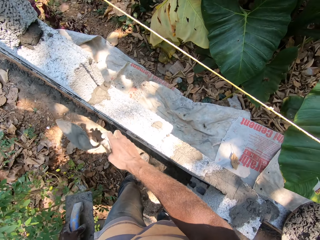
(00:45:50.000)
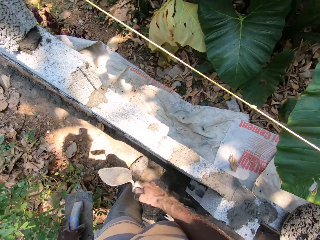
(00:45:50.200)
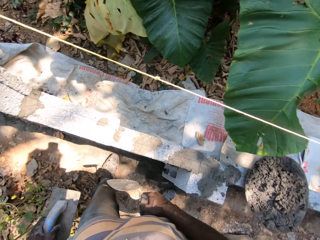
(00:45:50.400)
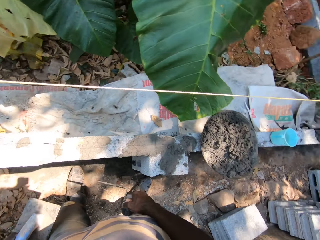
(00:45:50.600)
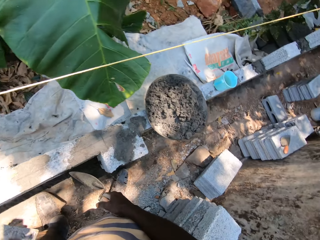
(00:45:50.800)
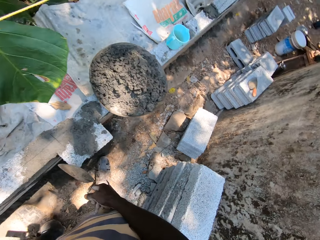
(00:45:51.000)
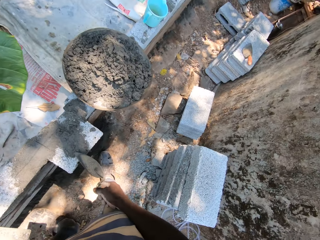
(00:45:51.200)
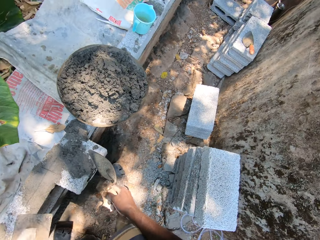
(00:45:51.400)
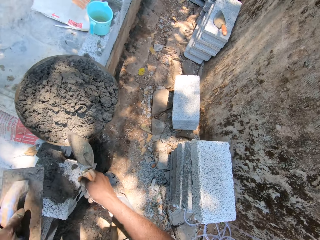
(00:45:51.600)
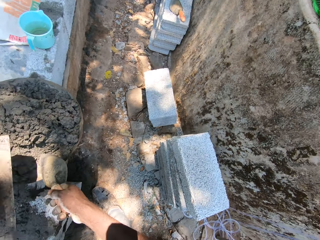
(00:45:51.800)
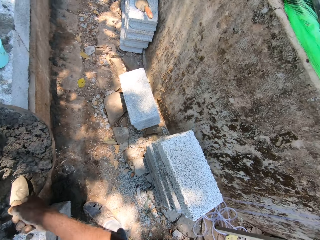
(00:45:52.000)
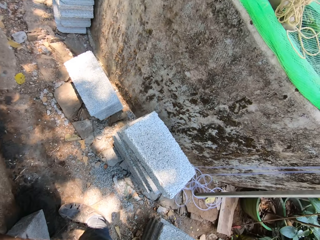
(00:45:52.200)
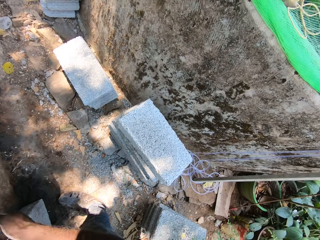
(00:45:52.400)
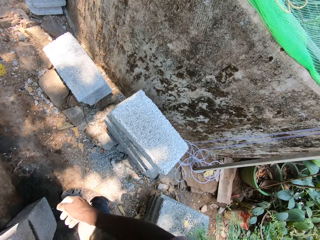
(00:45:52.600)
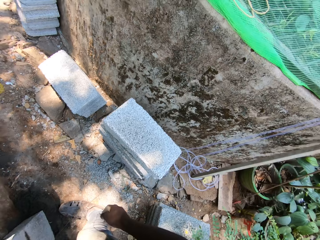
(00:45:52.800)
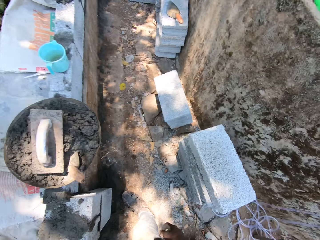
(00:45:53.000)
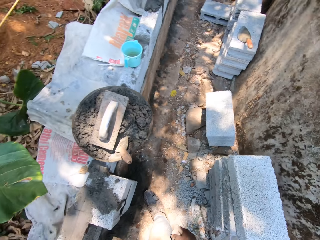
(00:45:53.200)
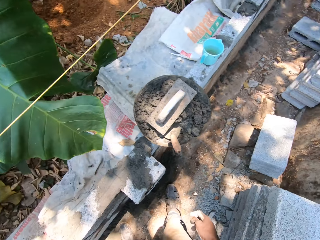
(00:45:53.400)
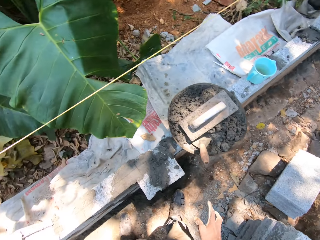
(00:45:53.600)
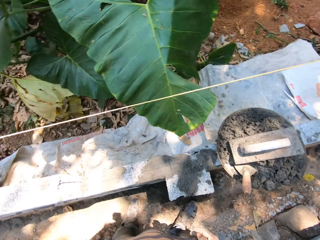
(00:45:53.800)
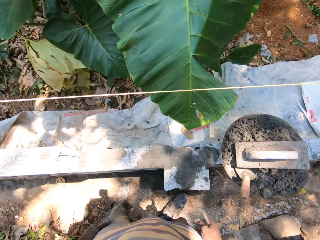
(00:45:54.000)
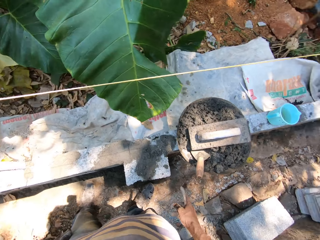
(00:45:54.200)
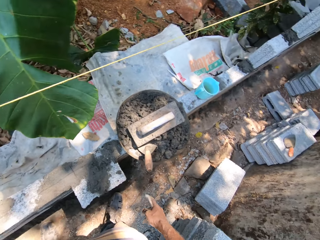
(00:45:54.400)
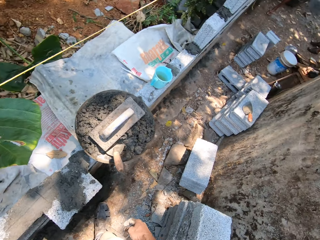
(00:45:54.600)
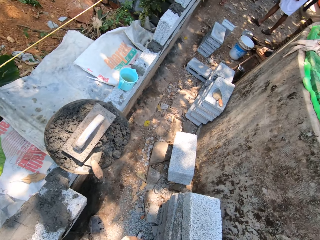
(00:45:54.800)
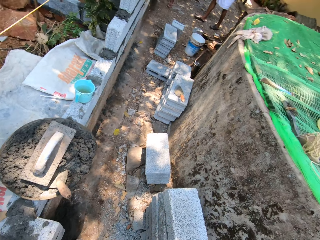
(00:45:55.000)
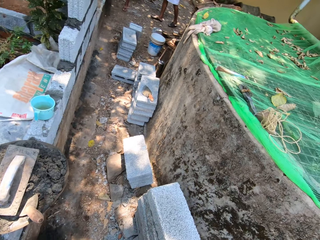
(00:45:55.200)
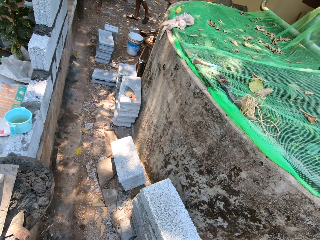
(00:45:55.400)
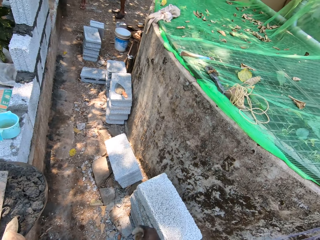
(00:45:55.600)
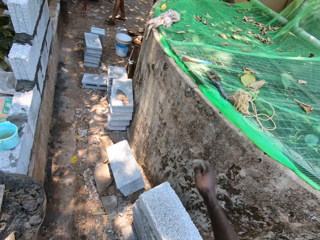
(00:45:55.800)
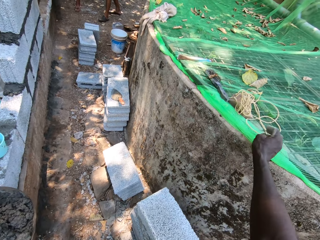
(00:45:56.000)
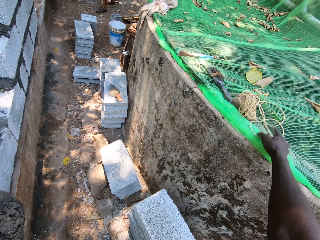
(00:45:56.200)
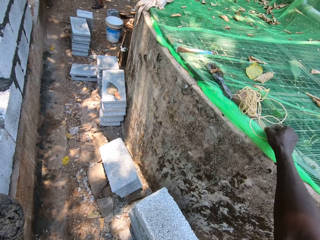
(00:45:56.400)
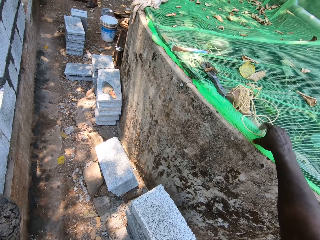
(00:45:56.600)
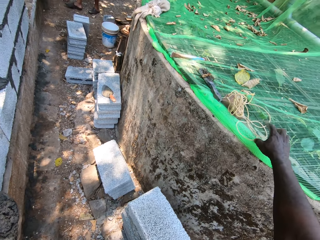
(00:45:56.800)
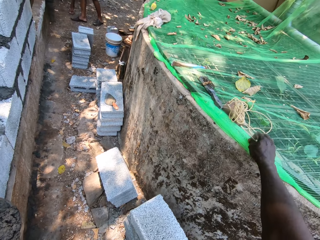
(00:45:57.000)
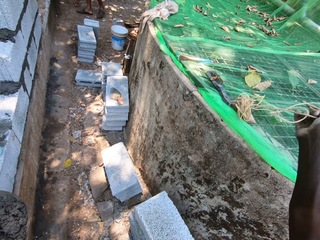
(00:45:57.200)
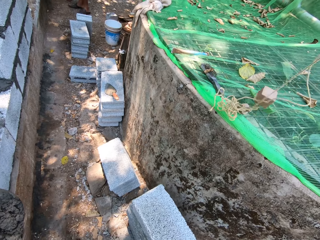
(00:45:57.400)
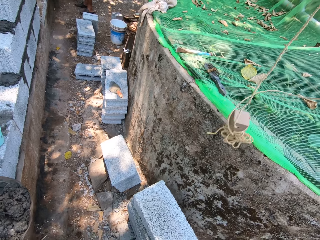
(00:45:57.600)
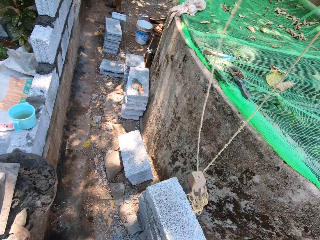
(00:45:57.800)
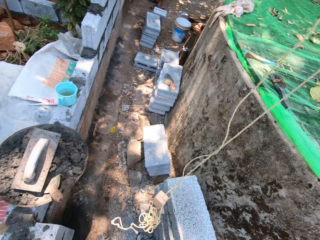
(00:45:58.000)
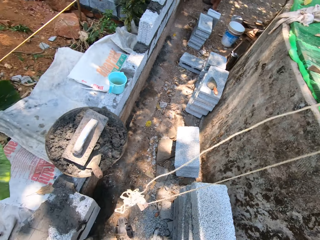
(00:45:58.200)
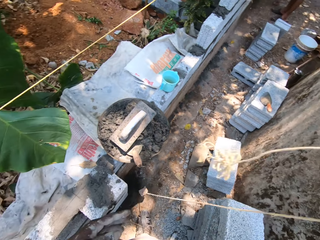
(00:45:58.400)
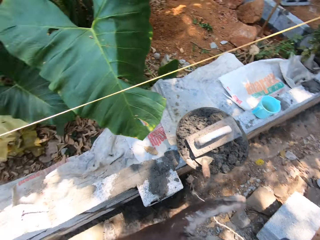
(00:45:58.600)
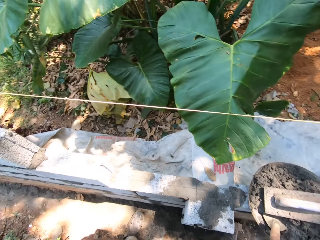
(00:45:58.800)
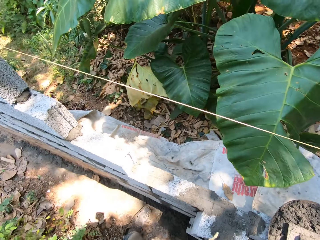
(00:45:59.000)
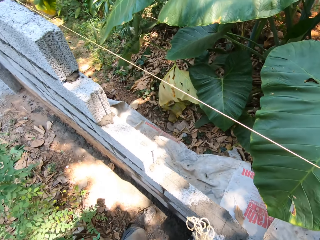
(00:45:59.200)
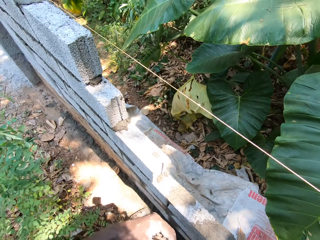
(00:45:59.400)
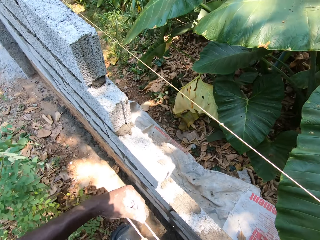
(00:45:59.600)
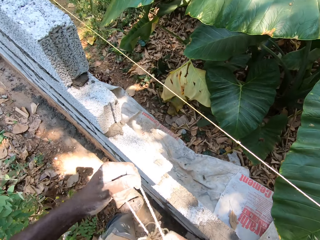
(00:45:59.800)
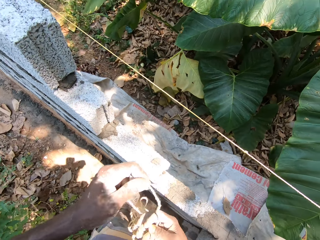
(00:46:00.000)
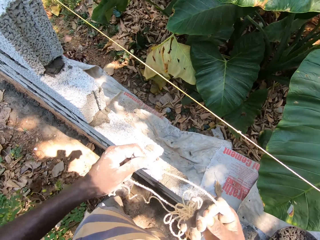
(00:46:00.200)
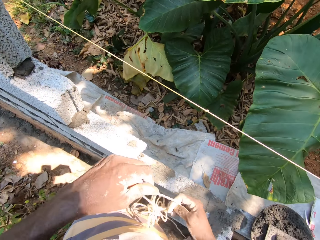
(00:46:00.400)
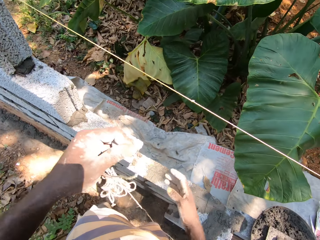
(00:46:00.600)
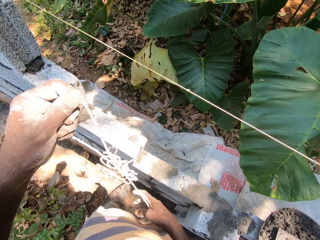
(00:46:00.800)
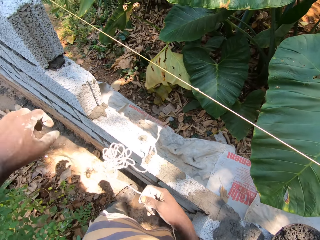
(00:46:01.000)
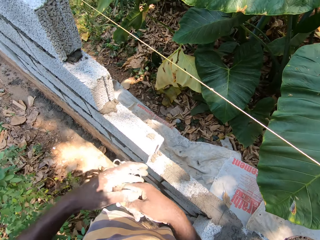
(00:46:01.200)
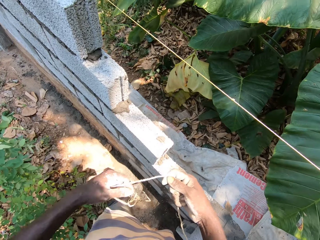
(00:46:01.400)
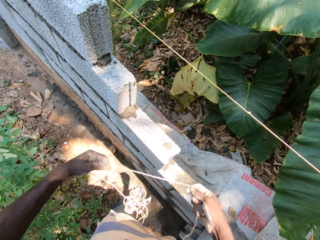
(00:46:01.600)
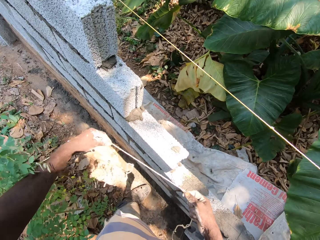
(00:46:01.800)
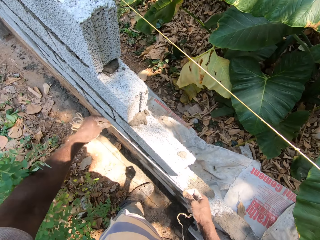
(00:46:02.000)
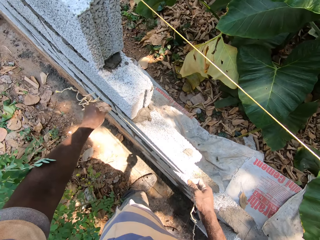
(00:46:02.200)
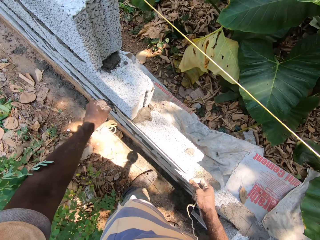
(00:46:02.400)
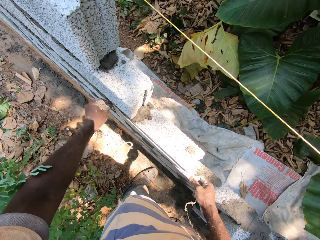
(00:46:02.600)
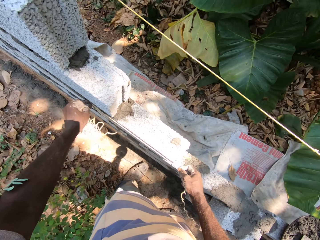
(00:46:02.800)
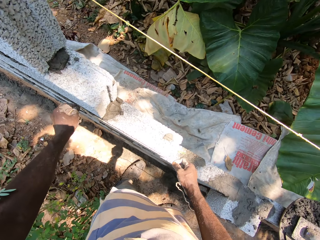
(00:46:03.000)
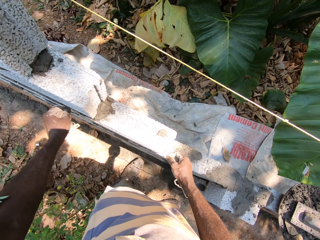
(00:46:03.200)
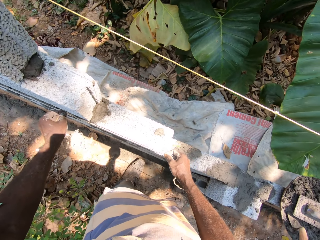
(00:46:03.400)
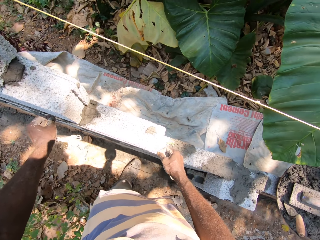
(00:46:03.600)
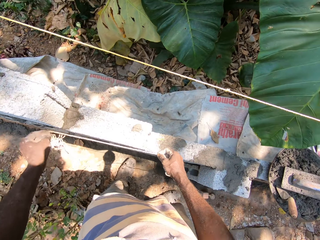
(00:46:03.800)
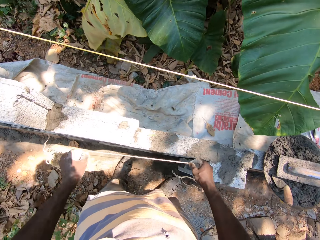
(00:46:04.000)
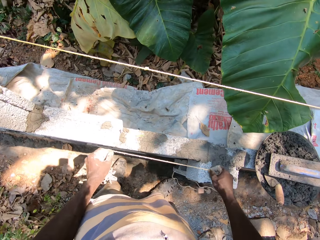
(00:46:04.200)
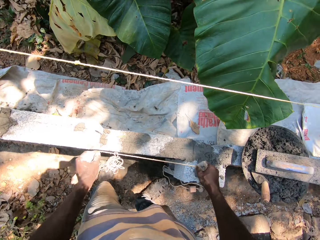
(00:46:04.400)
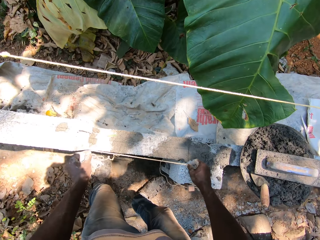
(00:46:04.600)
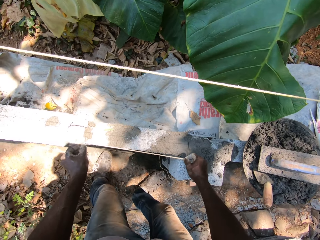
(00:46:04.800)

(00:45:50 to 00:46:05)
The camera wearer drops the hand float and the hand trowel in the head pan. He picks up mortar with a trowel. He picks up a rope from a net with his right hand. He makes a plumb bob. He measures the block with the rope.

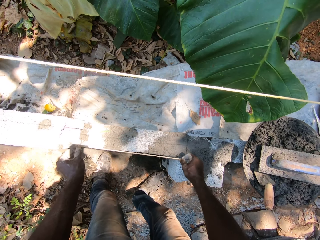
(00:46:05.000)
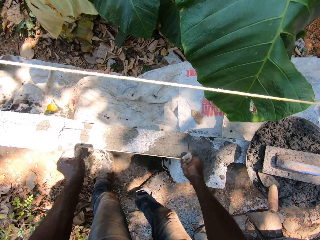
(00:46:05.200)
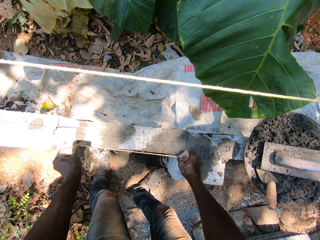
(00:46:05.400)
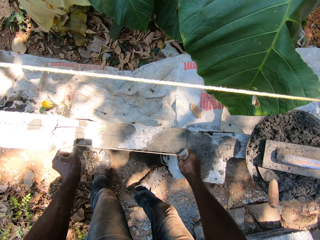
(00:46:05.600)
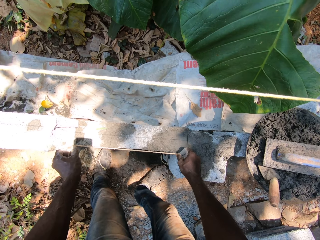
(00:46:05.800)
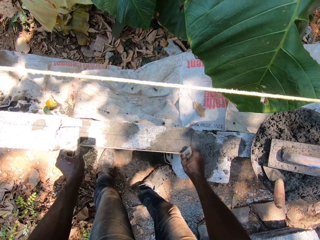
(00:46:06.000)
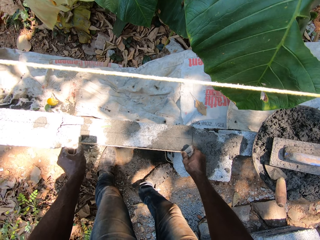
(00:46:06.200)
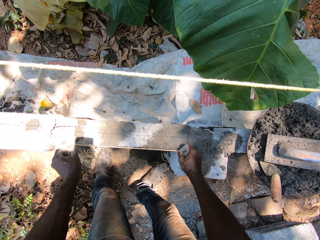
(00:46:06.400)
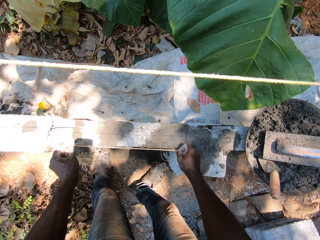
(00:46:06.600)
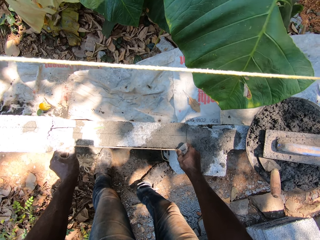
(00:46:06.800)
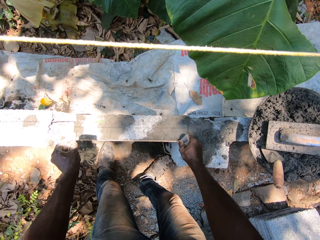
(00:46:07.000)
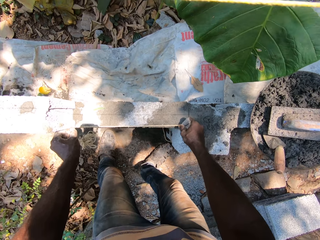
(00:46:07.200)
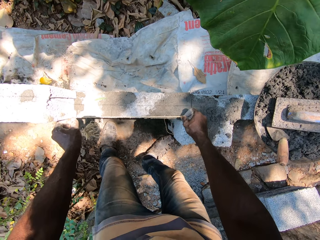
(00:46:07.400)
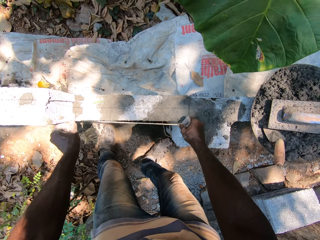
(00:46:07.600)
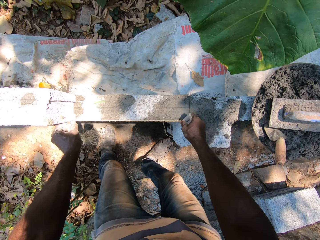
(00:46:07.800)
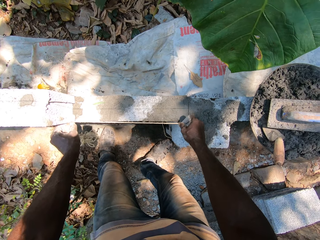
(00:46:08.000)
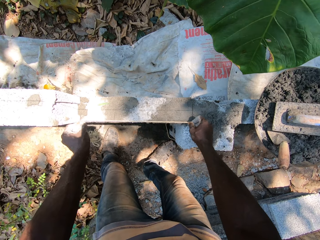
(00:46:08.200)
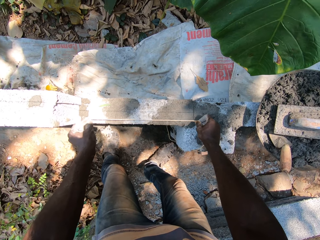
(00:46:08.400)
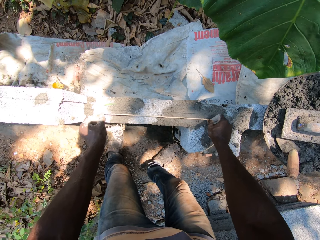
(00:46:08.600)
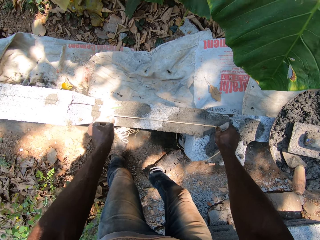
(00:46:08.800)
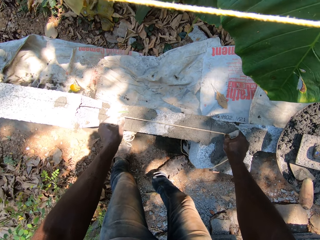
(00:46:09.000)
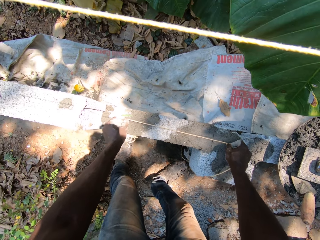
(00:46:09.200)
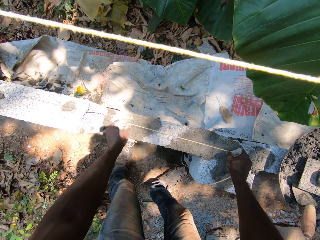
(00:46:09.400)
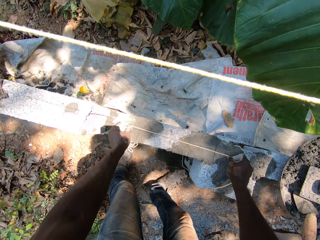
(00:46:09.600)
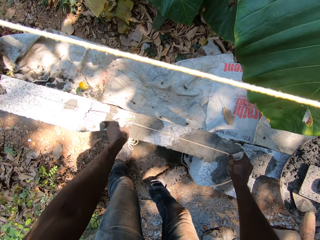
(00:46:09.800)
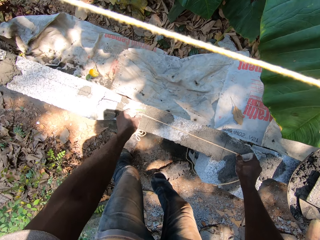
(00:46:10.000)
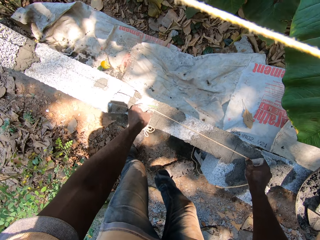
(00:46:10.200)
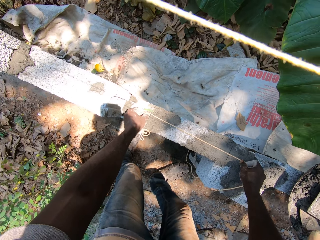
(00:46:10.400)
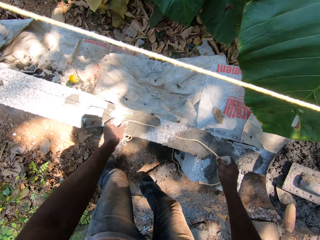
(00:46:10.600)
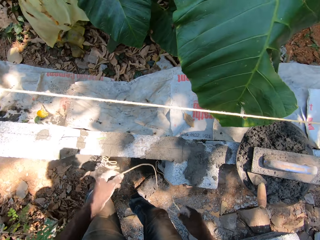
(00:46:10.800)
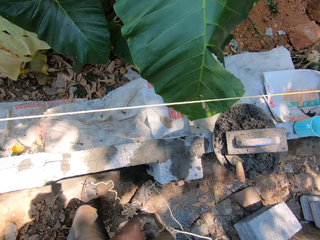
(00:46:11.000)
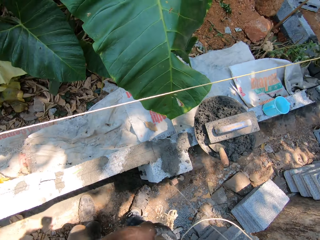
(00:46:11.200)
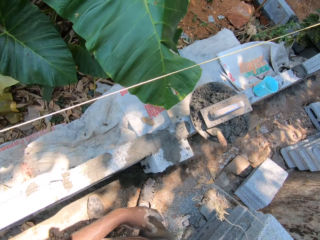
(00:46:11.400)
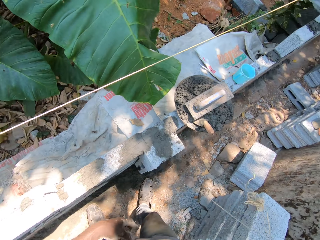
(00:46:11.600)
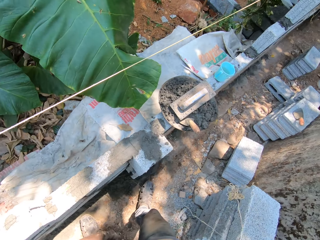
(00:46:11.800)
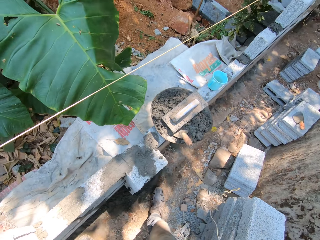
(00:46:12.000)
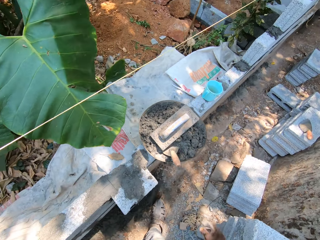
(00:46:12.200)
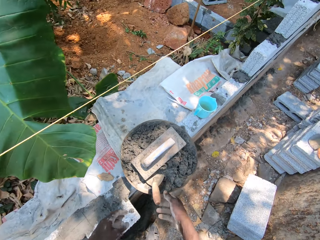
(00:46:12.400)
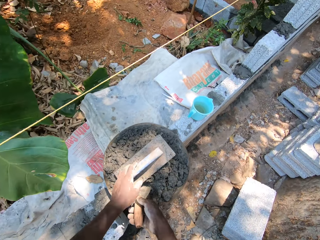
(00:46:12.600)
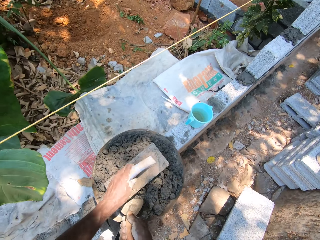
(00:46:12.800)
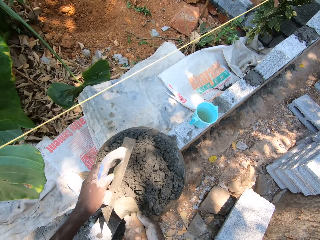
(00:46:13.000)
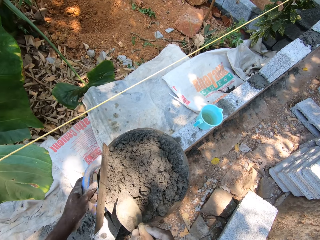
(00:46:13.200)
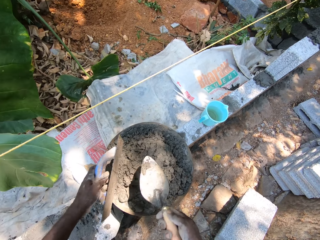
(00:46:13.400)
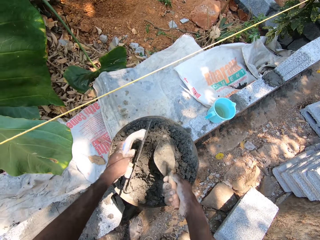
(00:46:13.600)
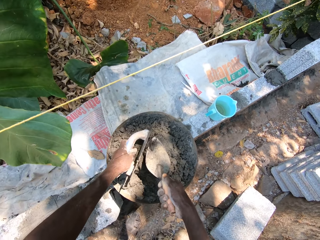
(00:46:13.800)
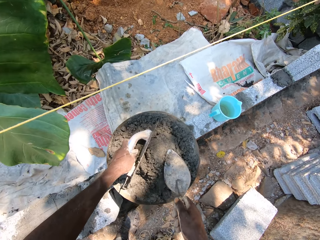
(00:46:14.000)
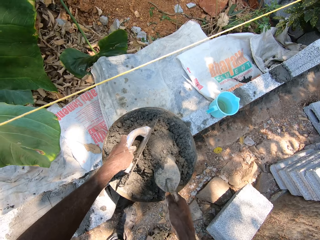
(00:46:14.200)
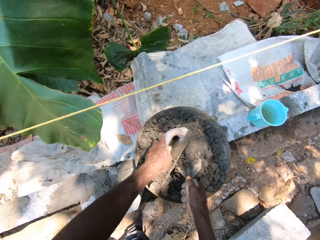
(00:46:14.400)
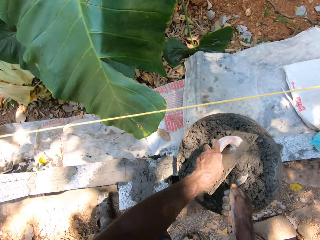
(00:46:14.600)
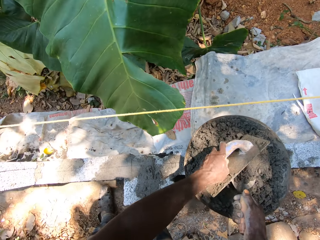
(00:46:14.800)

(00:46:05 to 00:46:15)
The camera wearer picks up the hand float with his left hand and picks up the hand trowel with his right hand.
